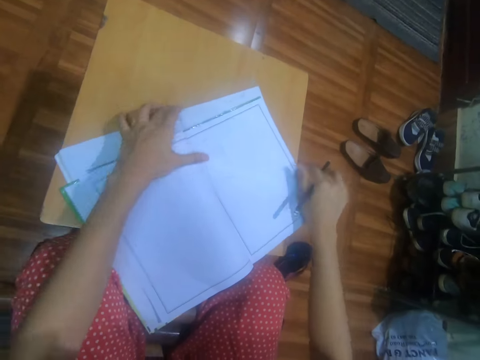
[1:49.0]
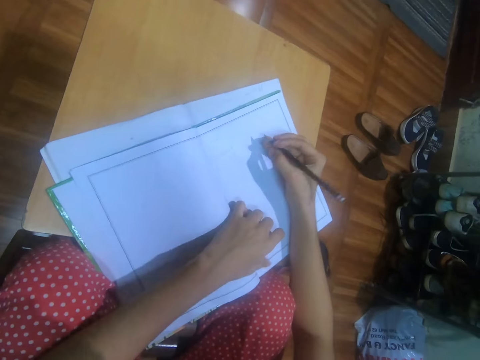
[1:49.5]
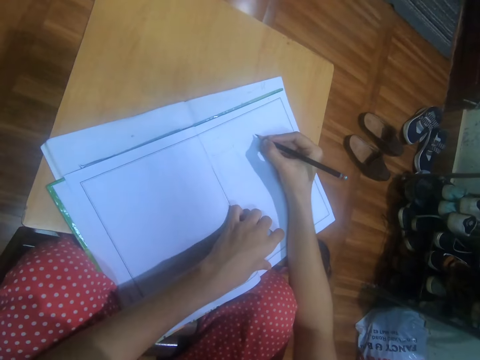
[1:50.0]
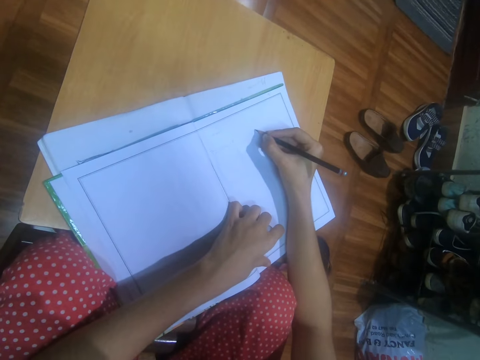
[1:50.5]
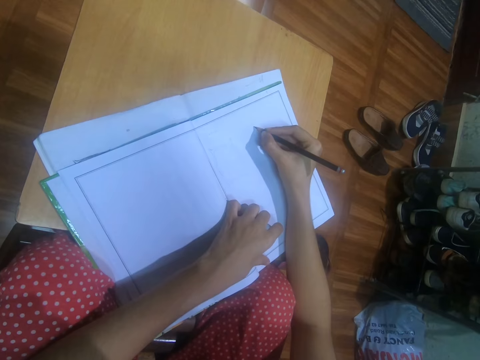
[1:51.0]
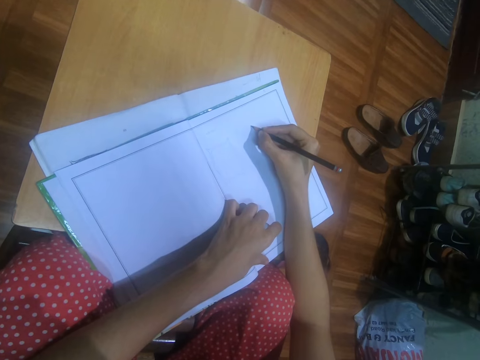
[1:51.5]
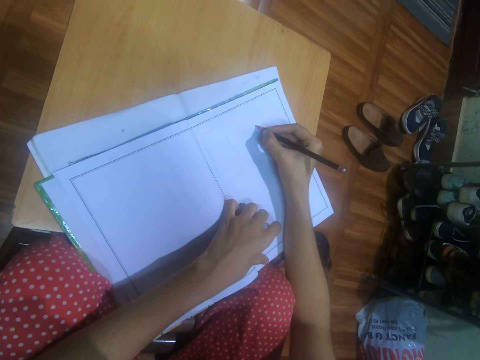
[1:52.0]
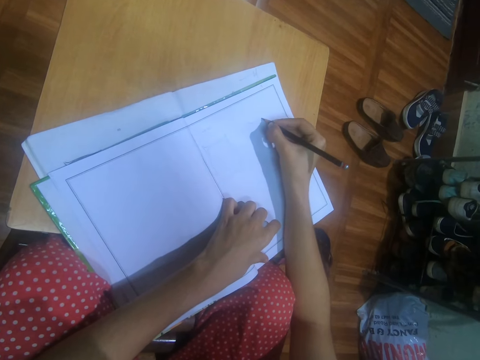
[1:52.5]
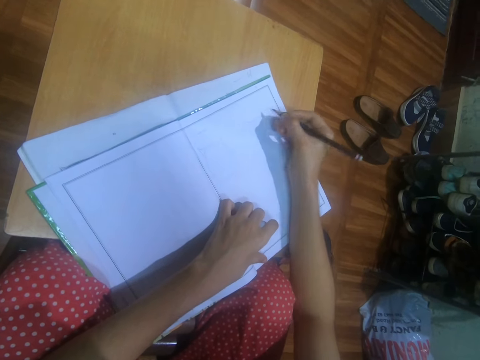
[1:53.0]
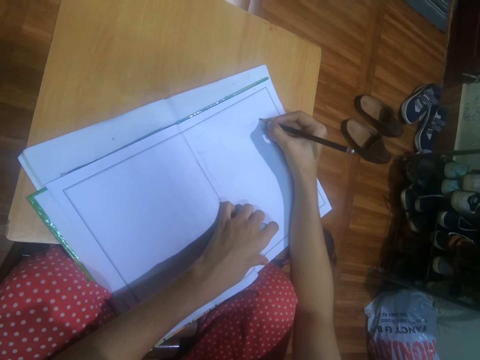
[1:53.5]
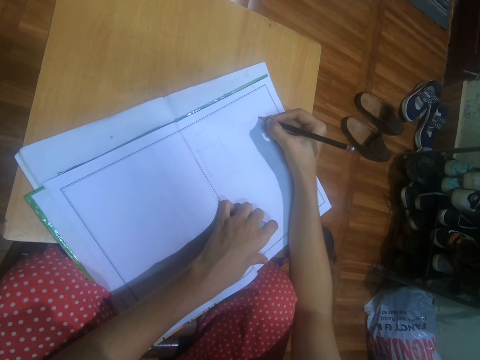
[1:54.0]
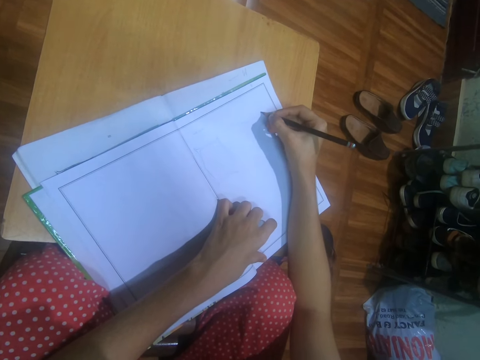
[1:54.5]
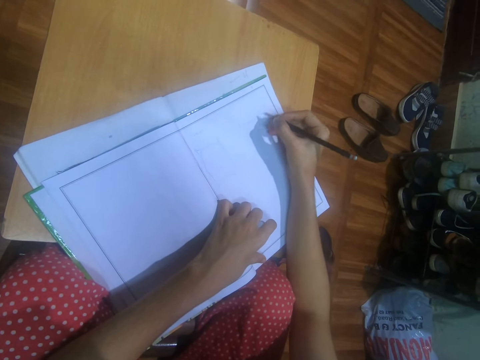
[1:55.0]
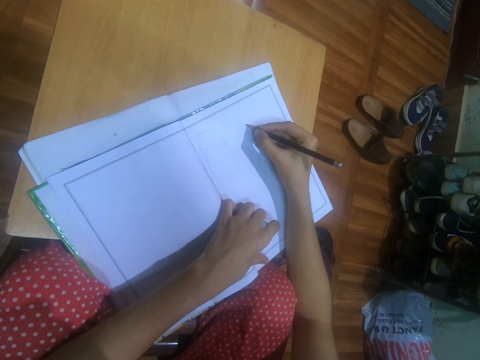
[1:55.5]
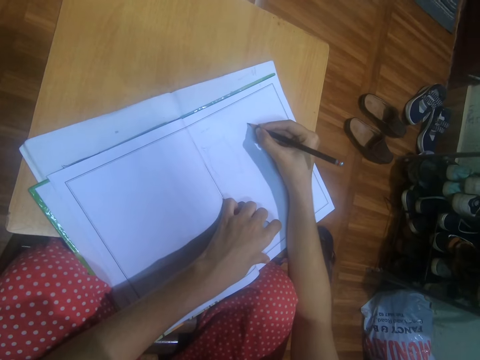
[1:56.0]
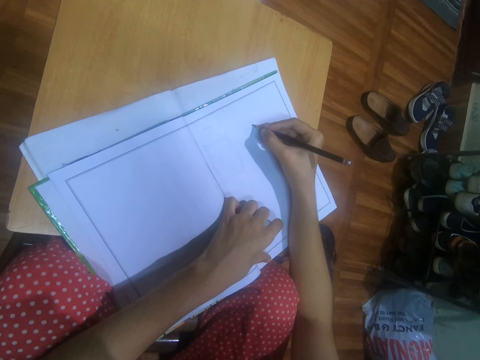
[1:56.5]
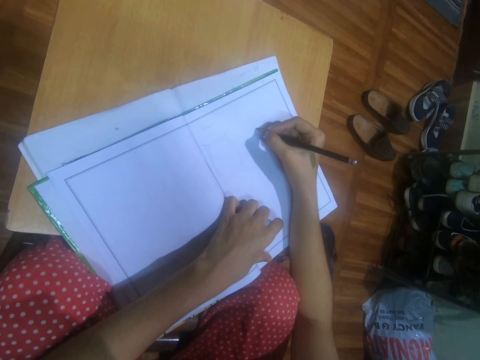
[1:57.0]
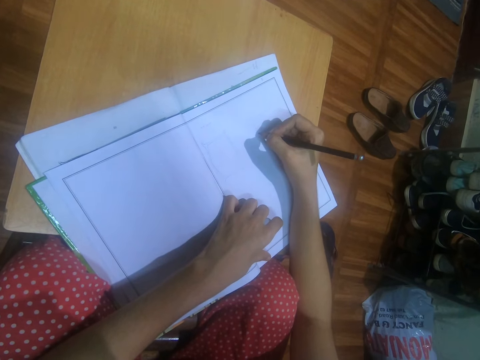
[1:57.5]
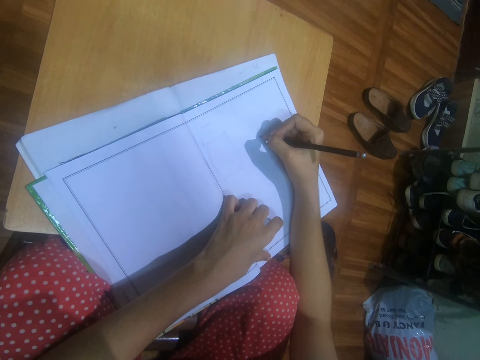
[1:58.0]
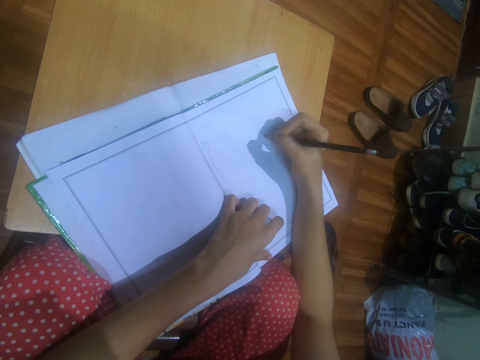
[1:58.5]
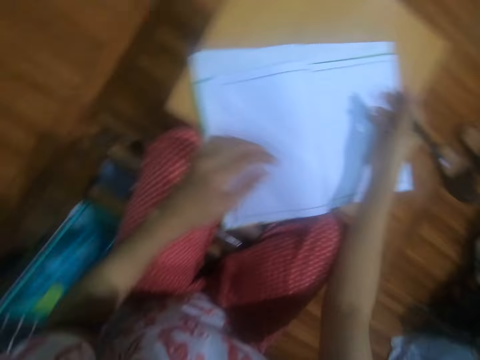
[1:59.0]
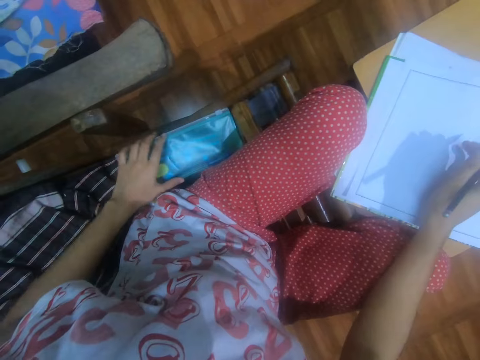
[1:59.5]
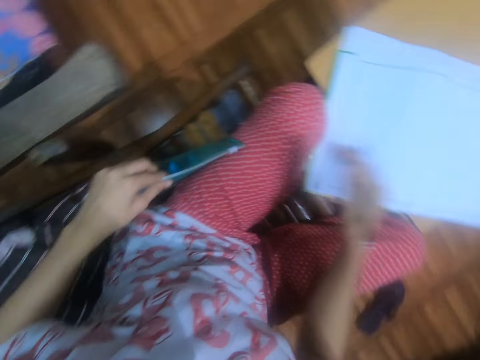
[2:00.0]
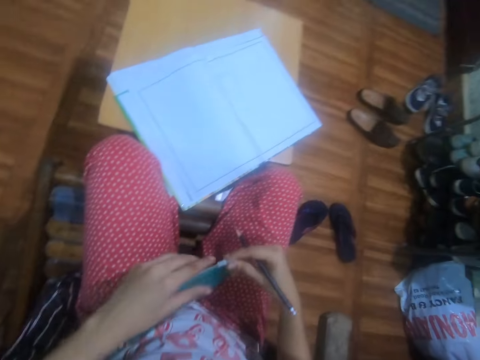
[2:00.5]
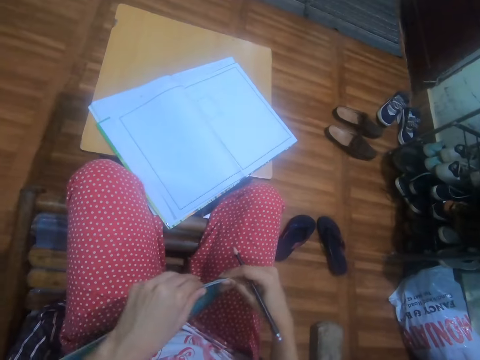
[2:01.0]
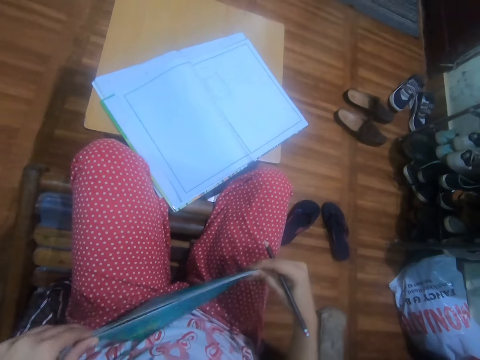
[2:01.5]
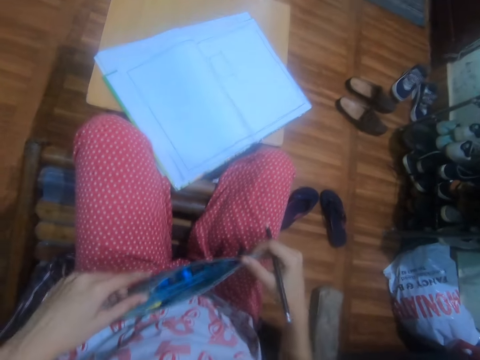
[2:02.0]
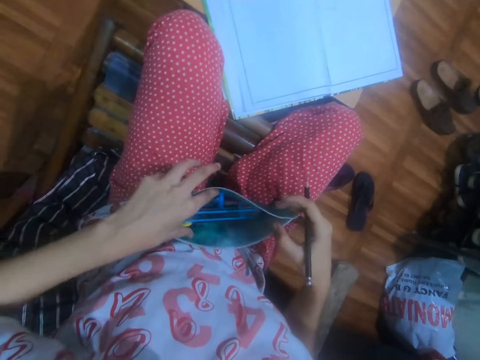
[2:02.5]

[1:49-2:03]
The camera wearer adjusts the book. She draws on the book on the stool with the pencil in her right hand. She picks up the purse from the chair with her left hand. She opens the purse with both hands.

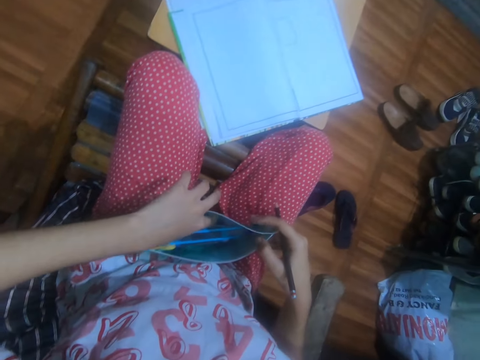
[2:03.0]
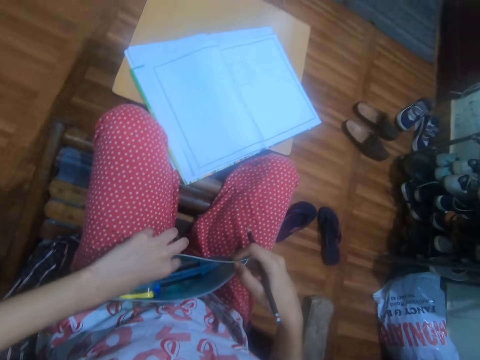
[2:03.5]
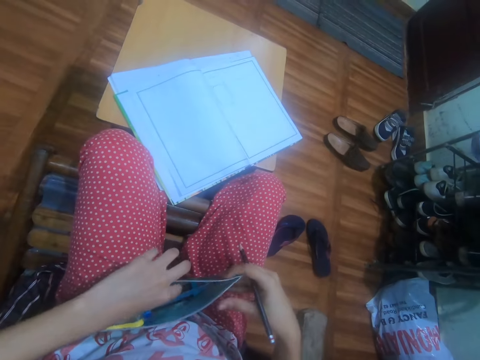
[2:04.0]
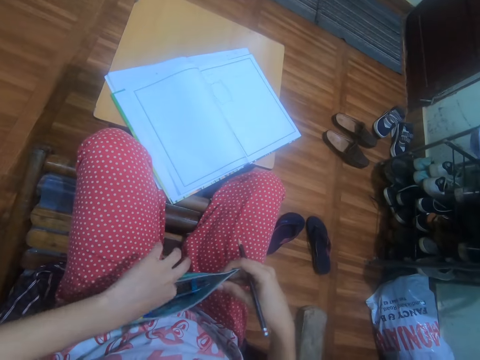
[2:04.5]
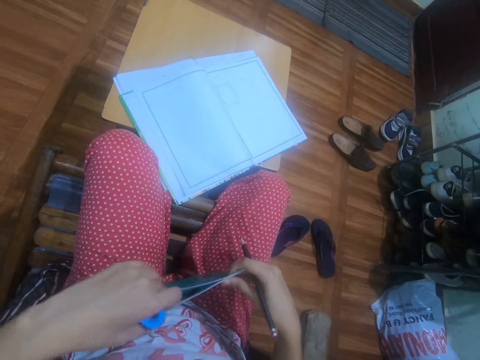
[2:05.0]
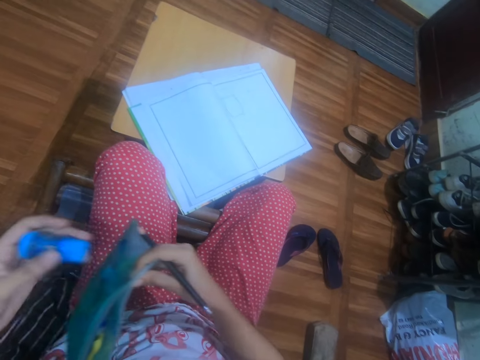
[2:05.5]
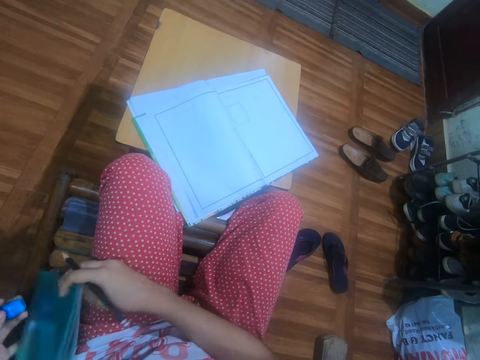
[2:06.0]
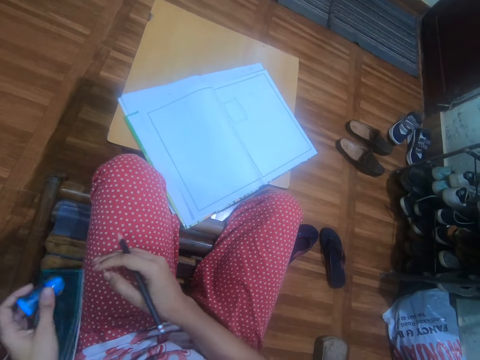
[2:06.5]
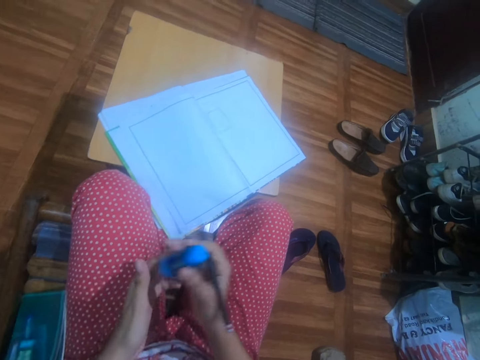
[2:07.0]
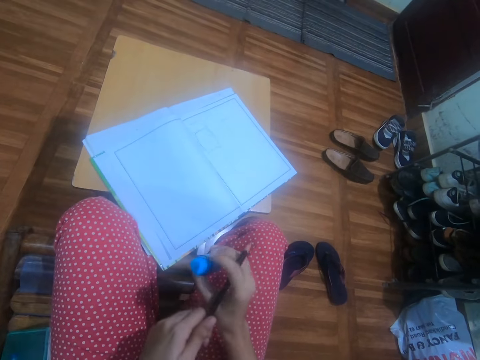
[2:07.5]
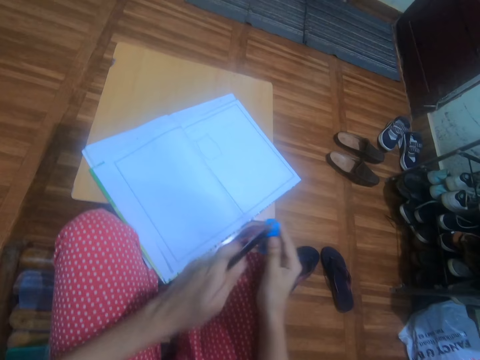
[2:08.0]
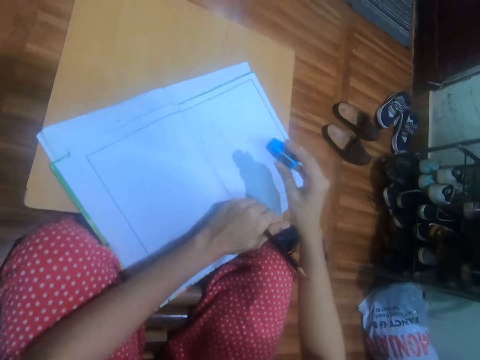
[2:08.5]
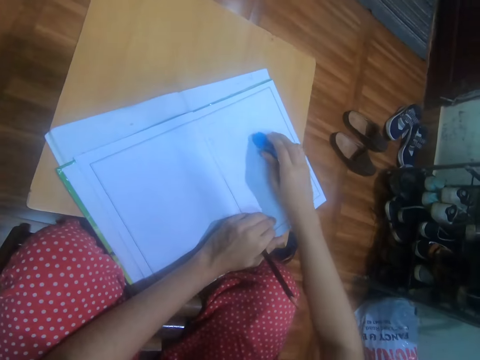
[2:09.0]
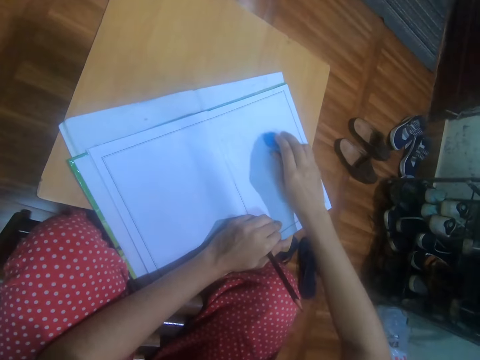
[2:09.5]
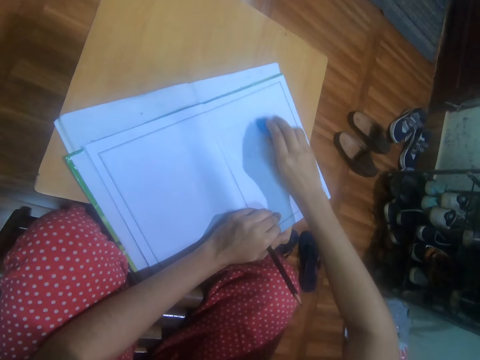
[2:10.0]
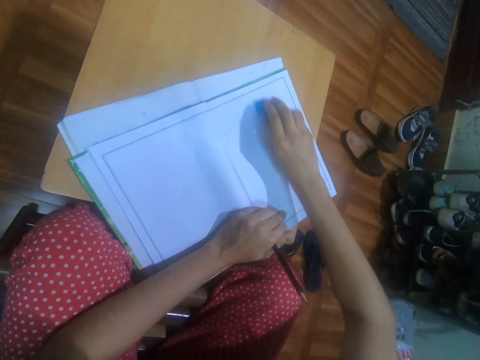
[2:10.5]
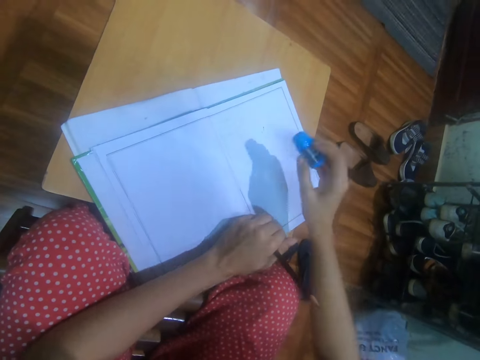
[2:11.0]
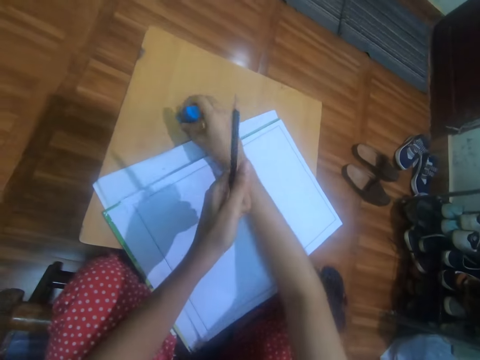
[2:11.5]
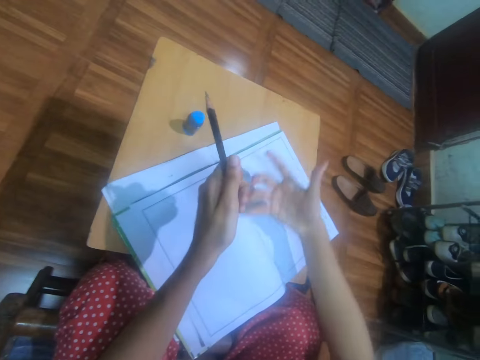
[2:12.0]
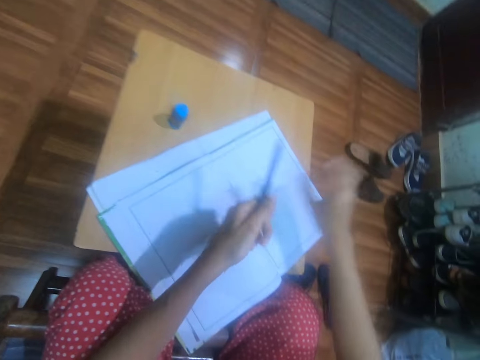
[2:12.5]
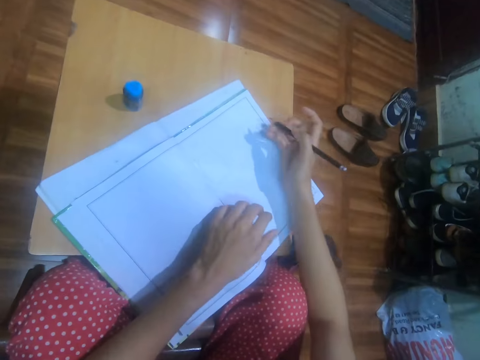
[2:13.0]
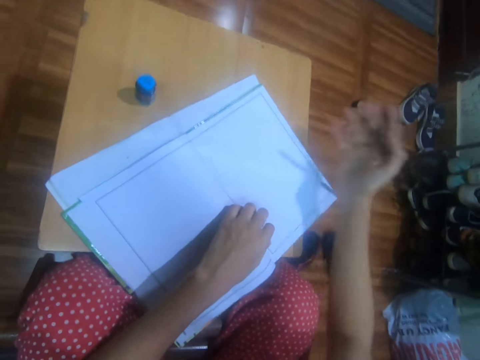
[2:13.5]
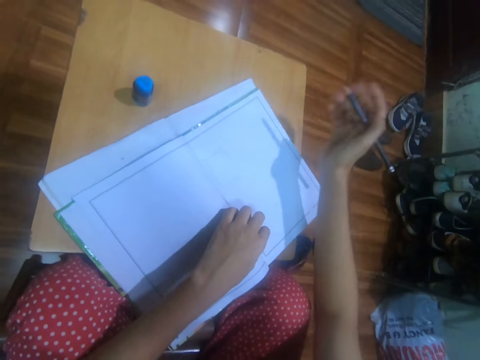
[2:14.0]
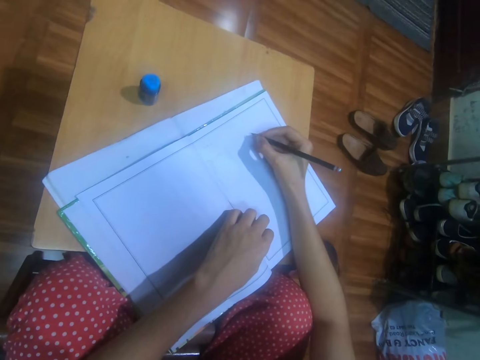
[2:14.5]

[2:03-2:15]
The camera wearer picks up an eraser from the purse with her left hand. She drops the purse on the chair with her left hand. She passes the eraser from her left hand to her right hand. She picks the pencil from her right hand with her left hand. She erases the drawing in the book on the stool with the eraser in her right hand. She drops the eraser on the stool with her right hand. She dusts the book on the stool with her right hand. She passes the pencil from her left hand to her right hand. She dusts the book on the stool with her right hand.
